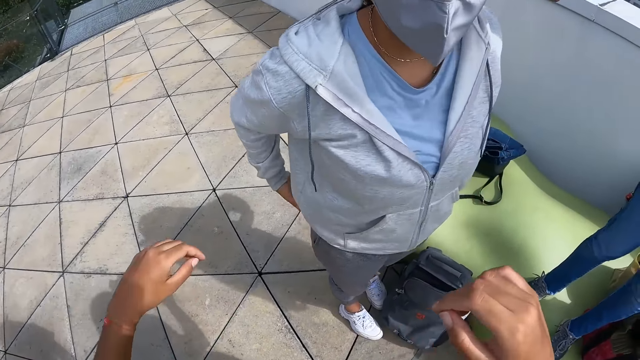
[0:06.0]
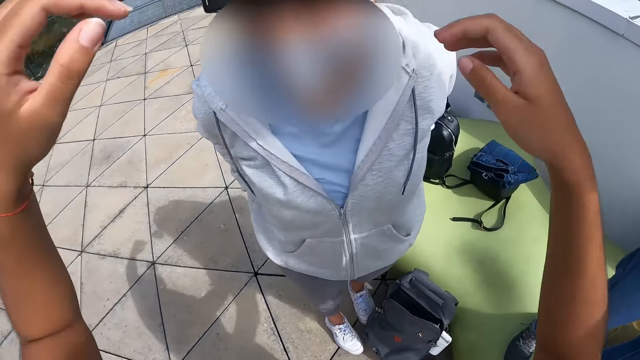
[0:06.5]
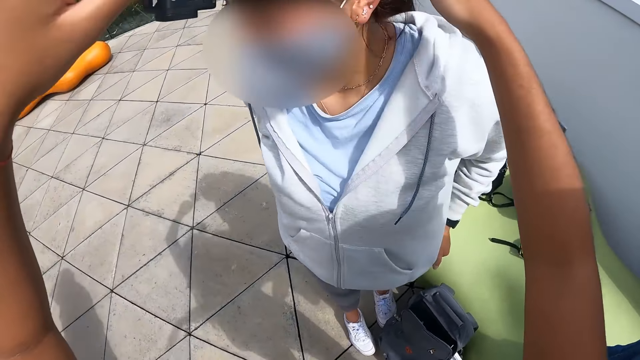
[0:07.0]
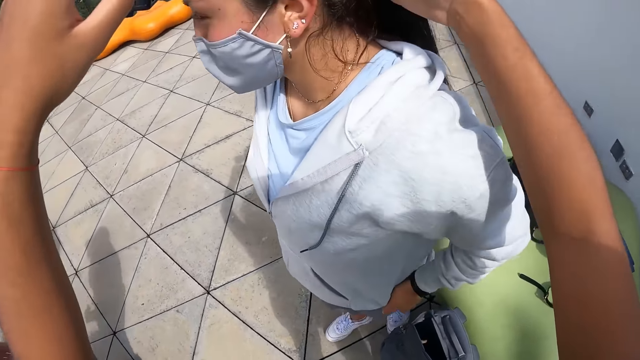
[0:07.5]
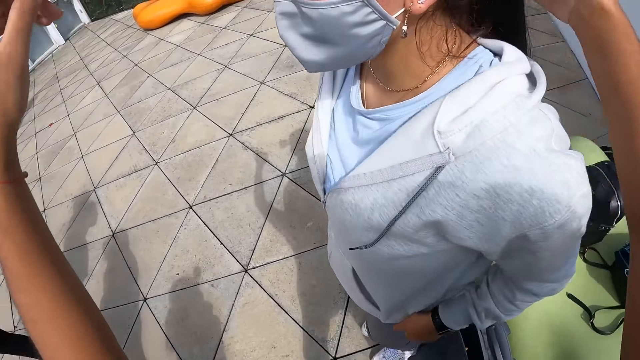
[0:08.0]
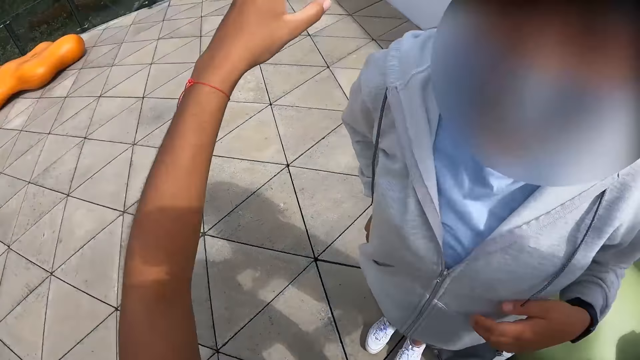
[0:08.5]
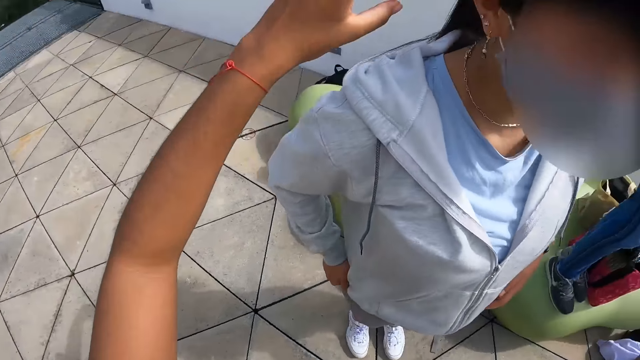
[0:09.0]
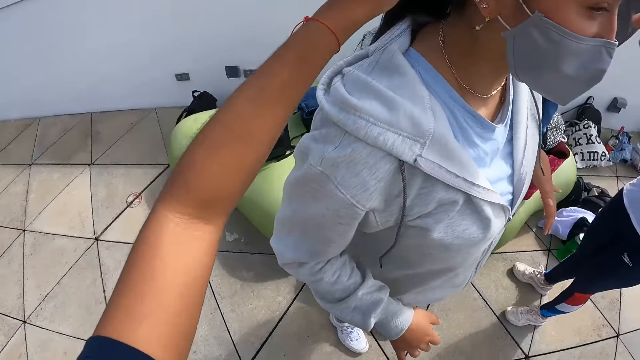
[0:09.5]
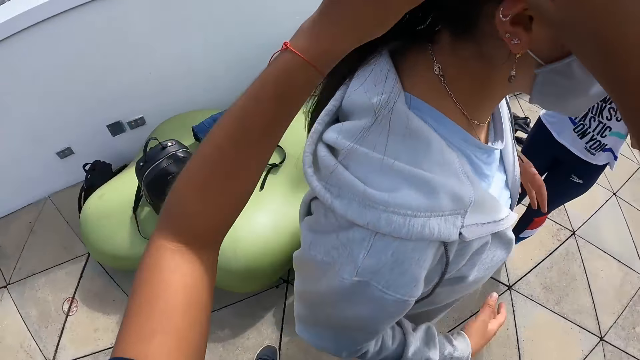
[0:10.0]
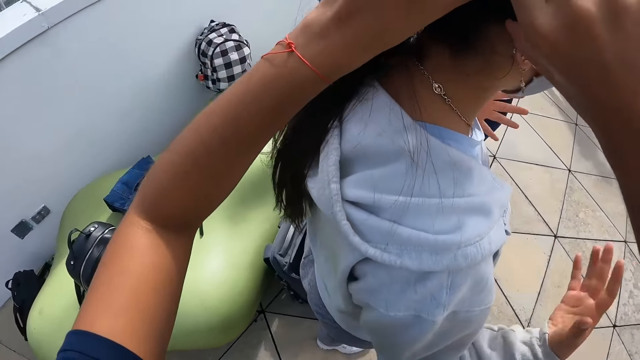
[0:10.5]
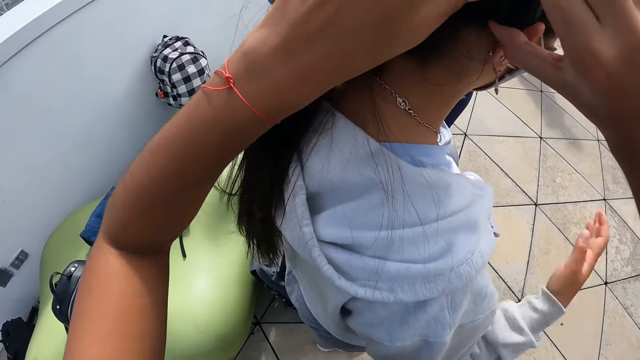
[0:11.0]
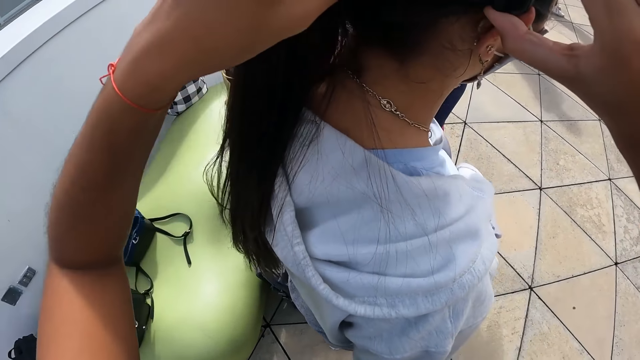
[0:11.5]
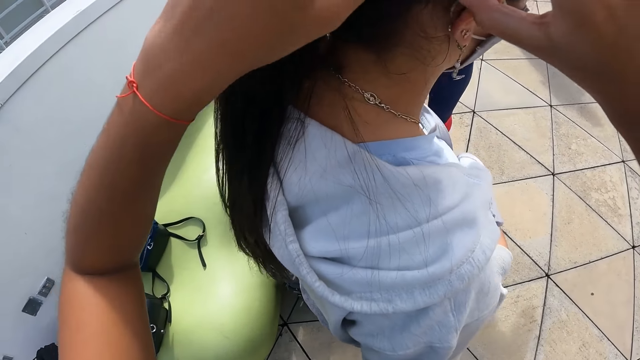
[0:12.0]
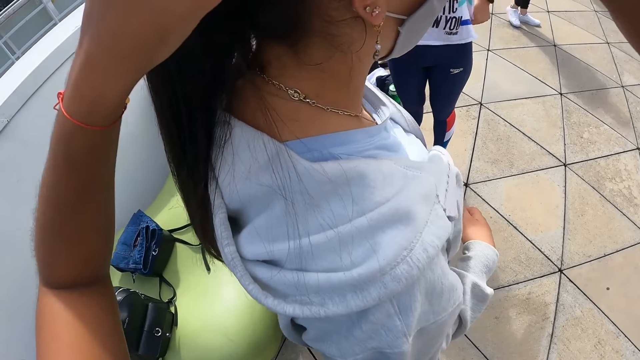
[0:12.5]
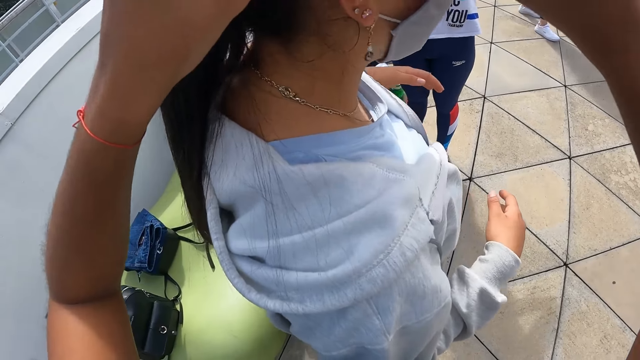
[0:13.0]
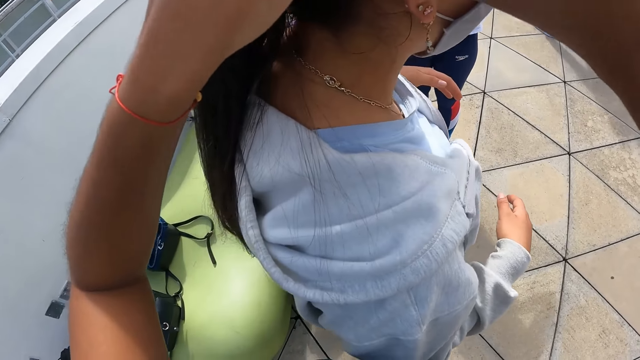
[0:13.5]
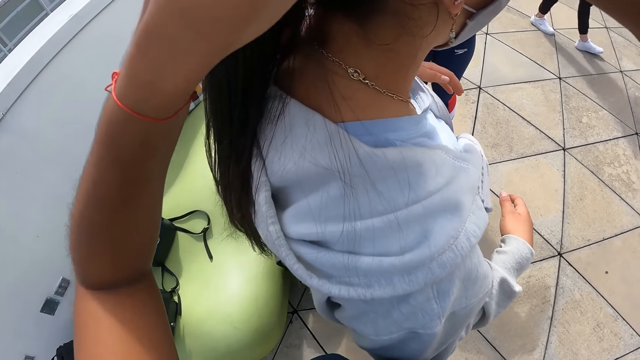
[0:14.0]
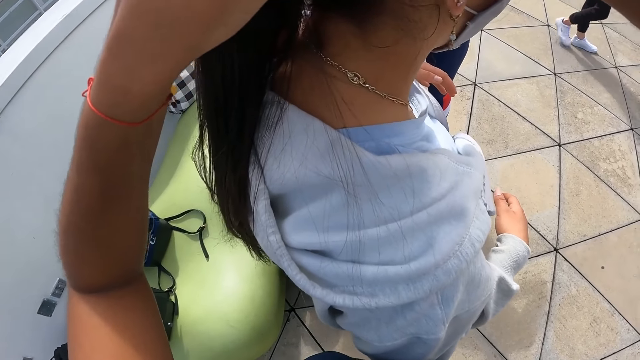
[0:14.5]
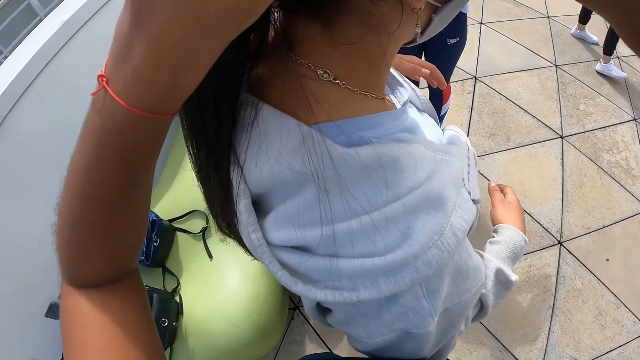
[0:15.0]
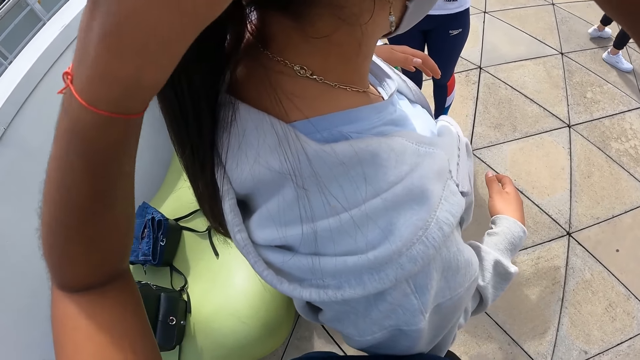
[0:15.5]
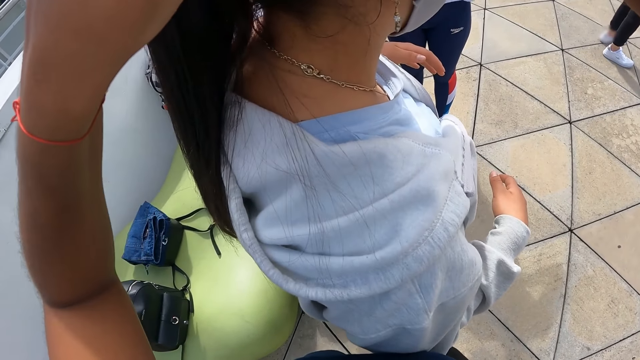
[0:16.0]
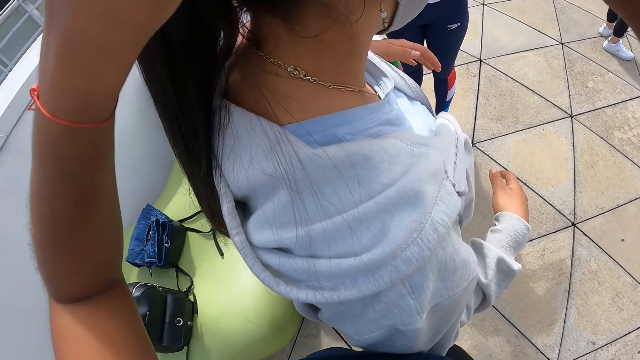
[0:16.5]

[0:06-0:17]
The camera wearer adjusts a woman's camera on her head with her hands.

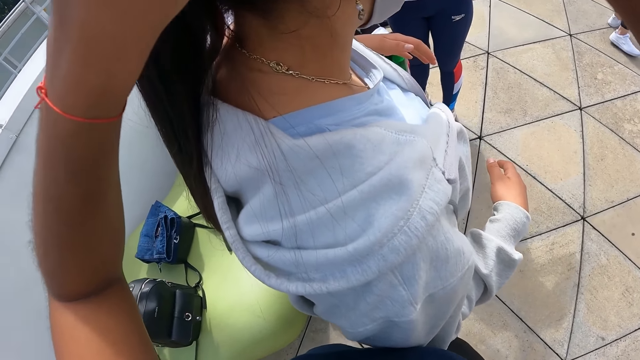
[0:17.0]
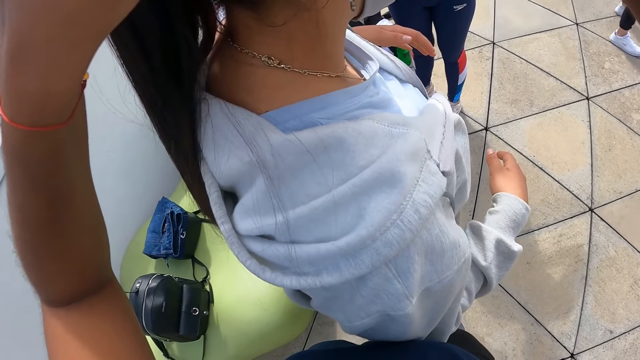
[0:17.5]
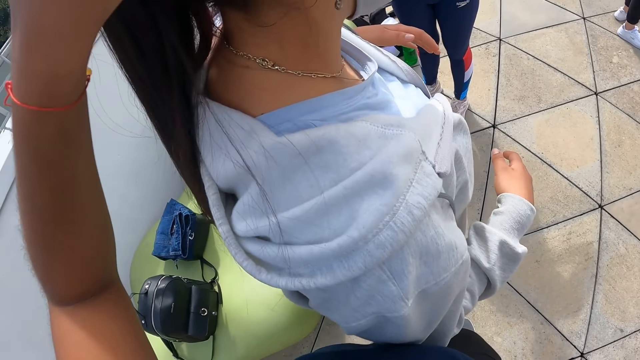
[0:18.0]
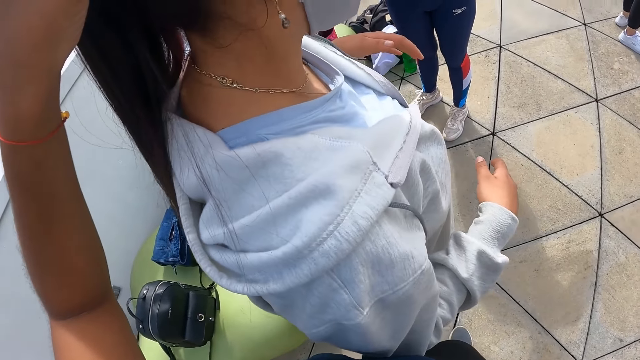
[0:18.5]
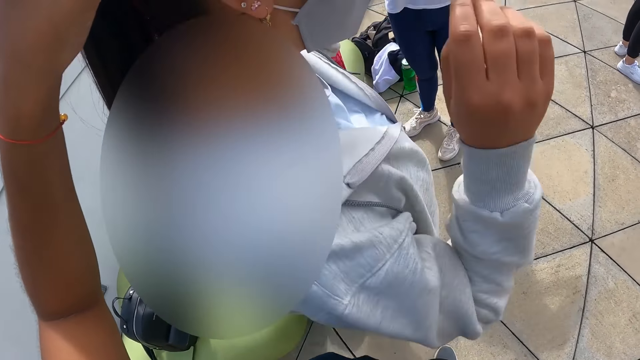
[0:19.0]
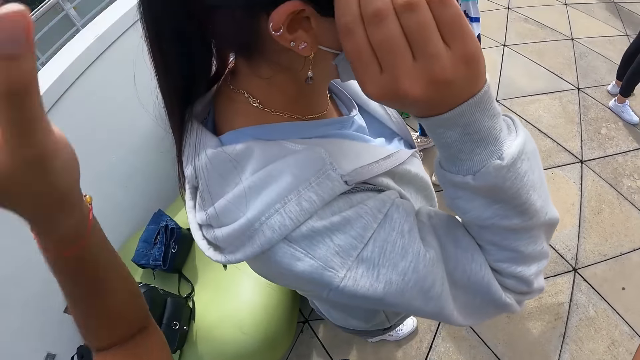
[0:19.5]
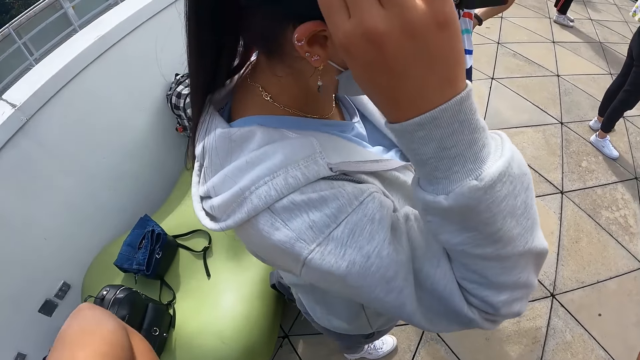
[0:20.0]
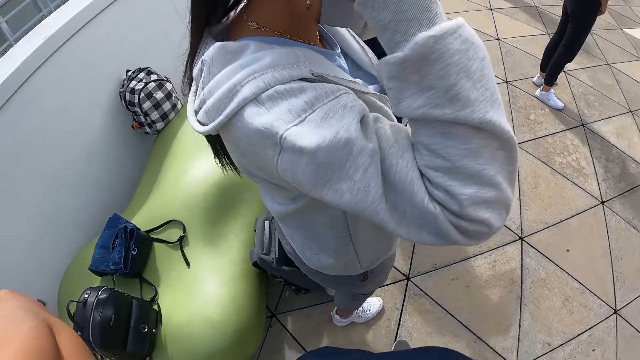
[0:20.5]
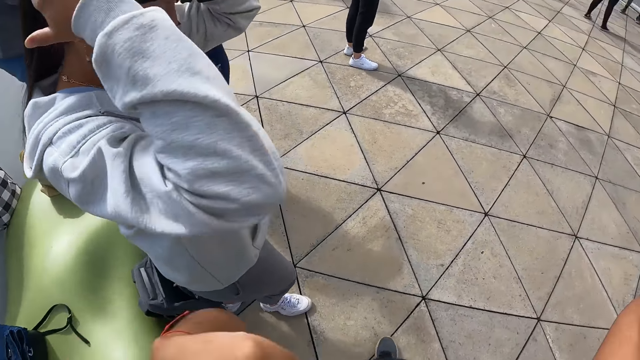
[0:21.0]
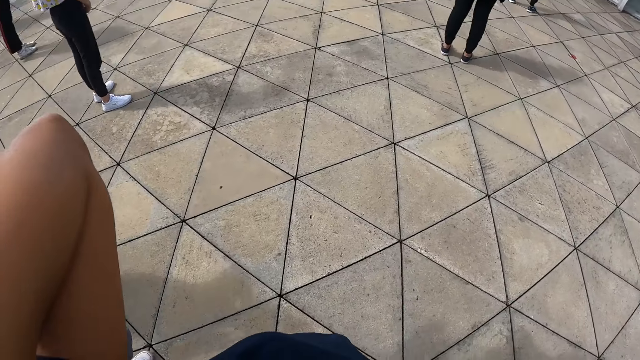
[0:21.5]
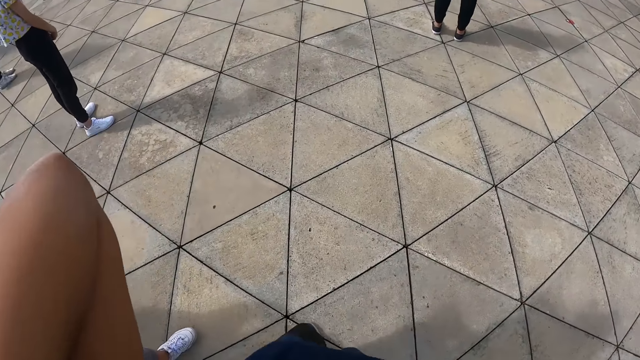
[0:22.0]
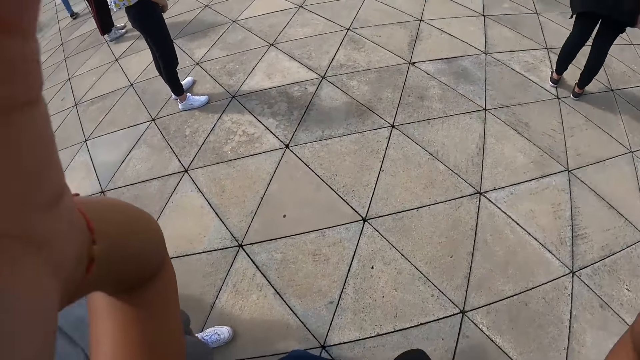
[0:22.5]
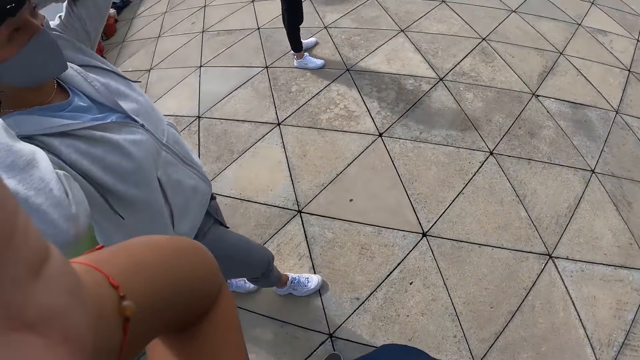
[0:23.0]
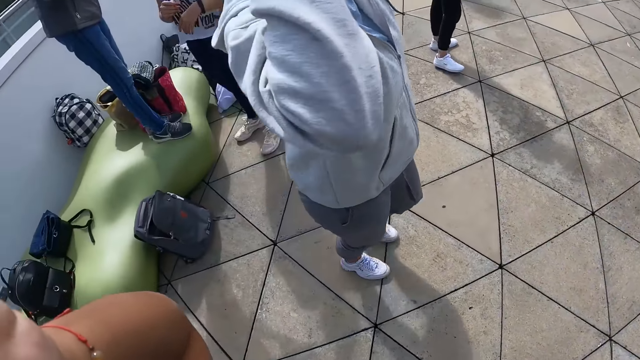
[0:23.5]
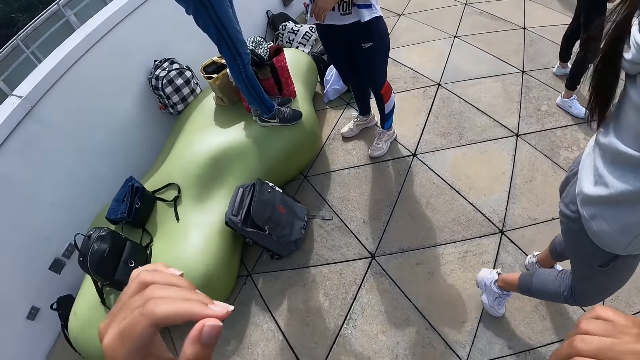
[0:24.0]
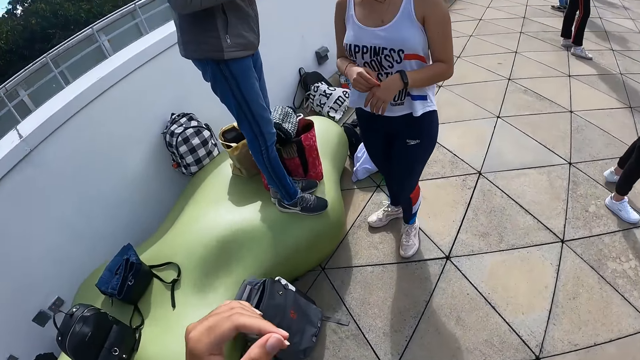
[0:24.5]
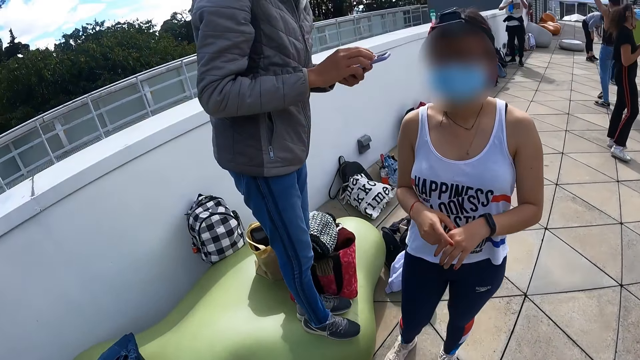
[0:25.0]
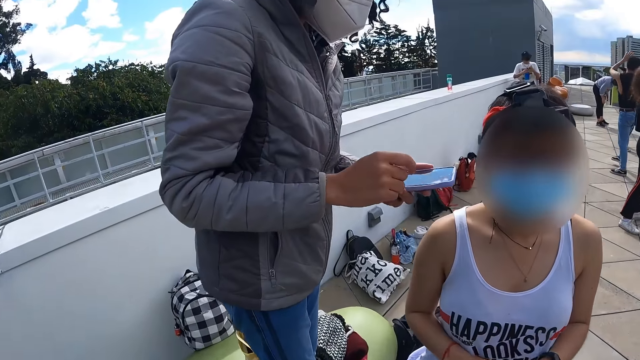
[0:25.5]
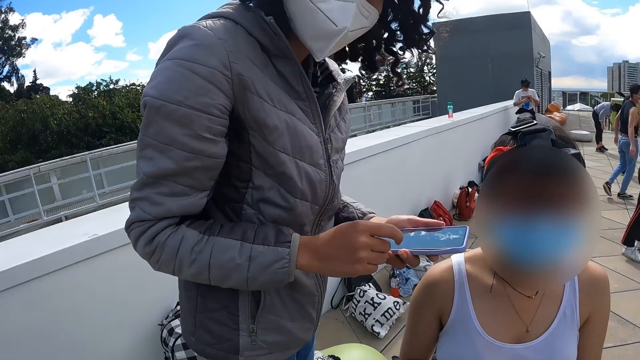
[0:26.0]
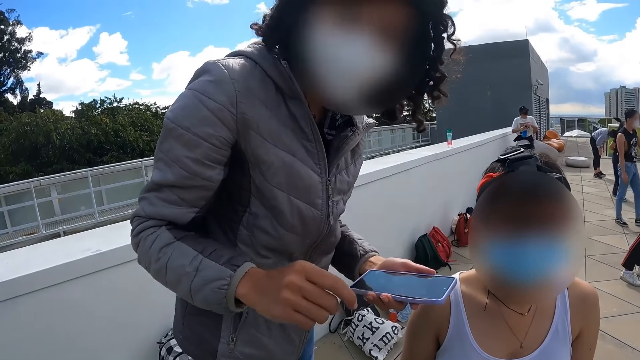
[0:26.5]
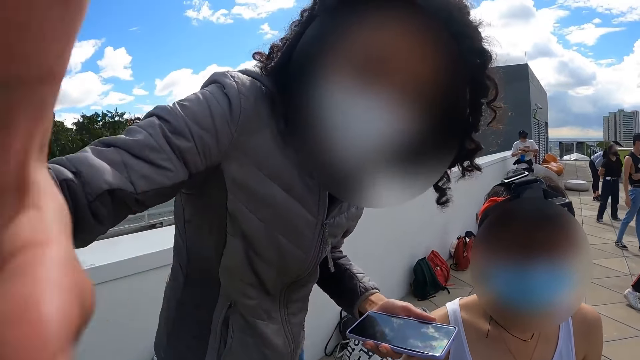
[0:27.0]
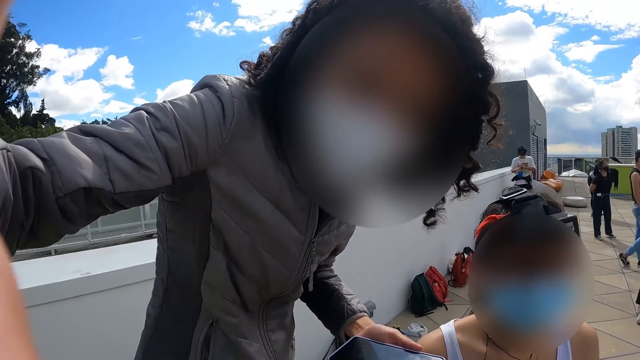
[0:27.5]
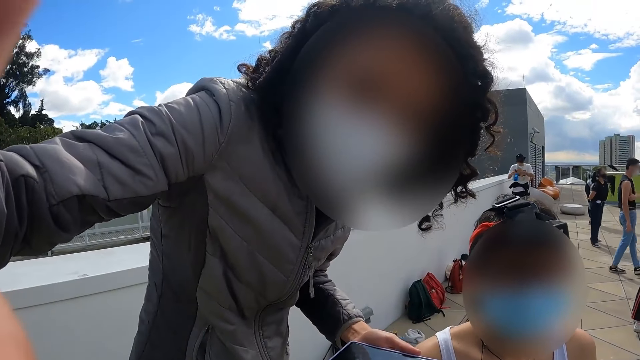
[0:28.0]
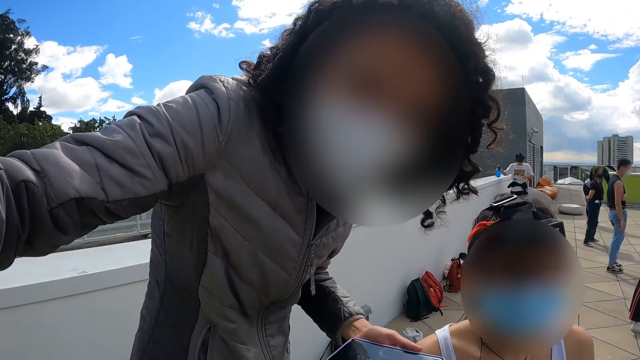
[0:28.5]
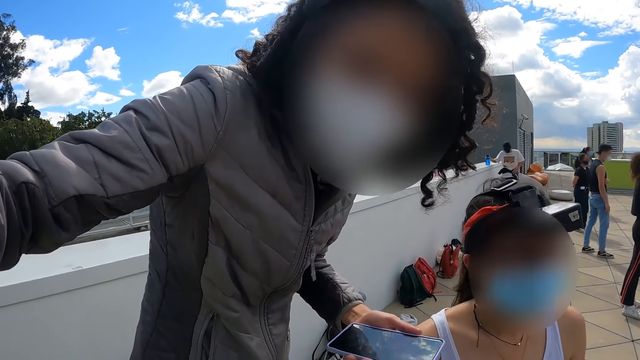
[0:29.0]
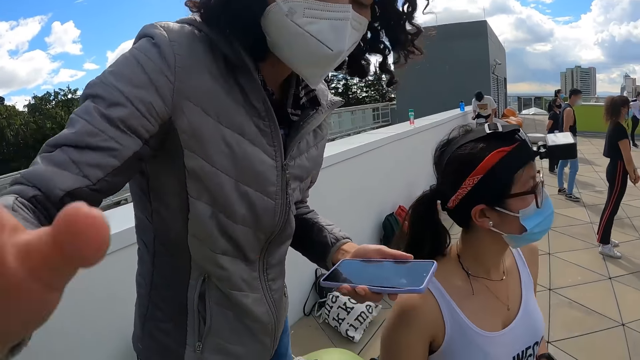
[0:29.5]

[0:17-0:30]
The woman adjusts the camera on her head with her hands. The camera wearer adjusts the camera on her head with her hands. The woman walks around. The camera wearer walks around. A man operates a phone with his hands. The man adjusts the camera on the camera wearer's head with his right hand.
